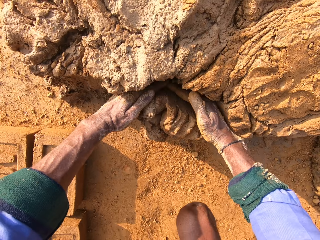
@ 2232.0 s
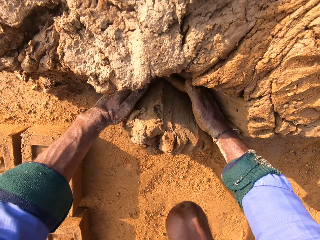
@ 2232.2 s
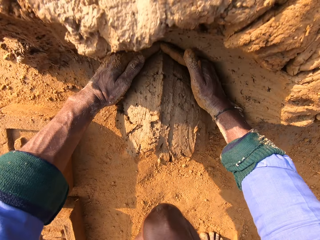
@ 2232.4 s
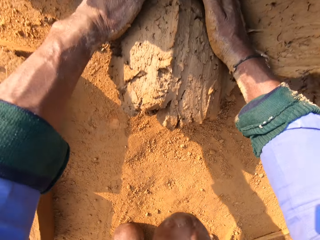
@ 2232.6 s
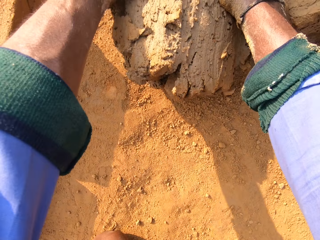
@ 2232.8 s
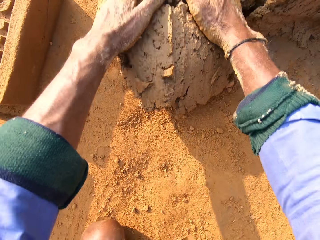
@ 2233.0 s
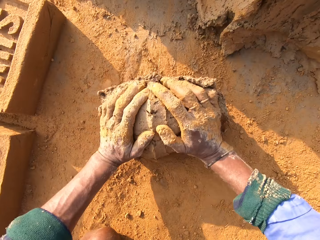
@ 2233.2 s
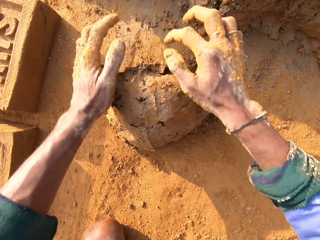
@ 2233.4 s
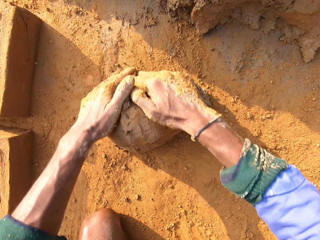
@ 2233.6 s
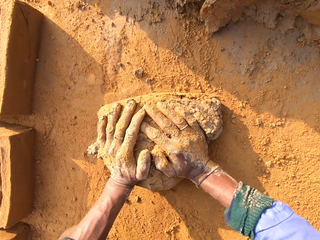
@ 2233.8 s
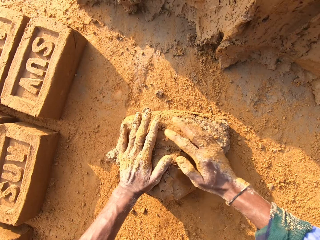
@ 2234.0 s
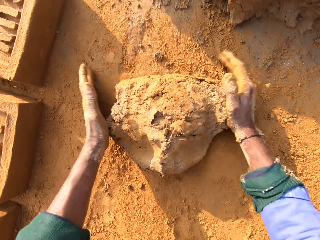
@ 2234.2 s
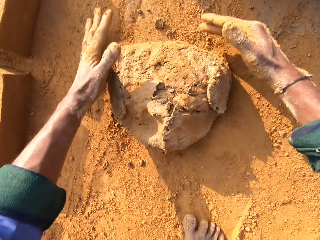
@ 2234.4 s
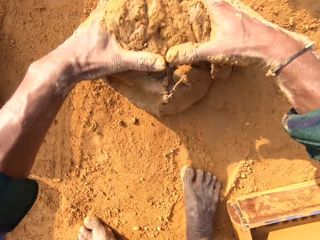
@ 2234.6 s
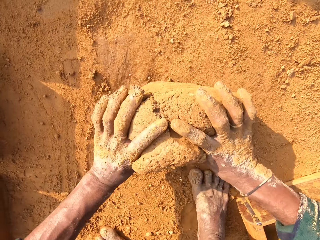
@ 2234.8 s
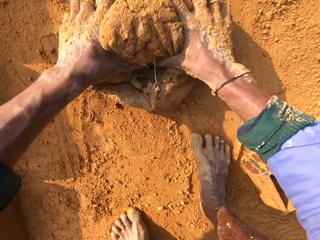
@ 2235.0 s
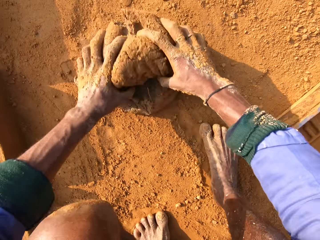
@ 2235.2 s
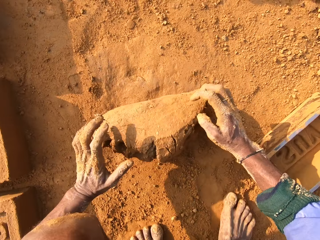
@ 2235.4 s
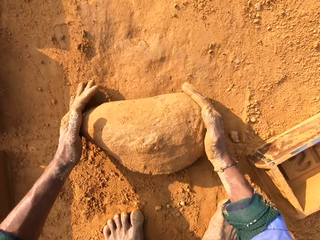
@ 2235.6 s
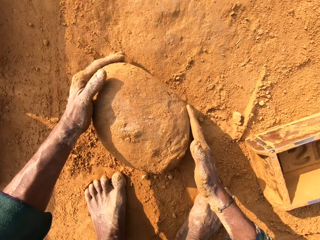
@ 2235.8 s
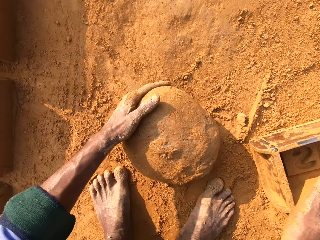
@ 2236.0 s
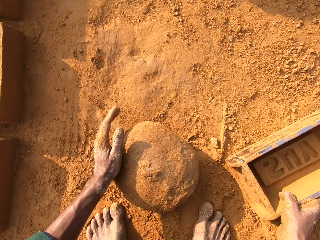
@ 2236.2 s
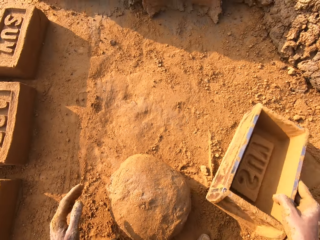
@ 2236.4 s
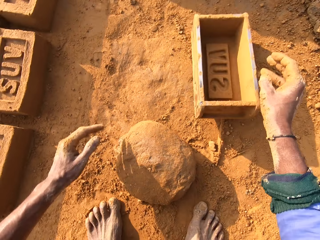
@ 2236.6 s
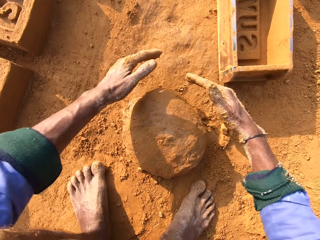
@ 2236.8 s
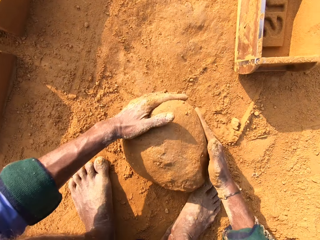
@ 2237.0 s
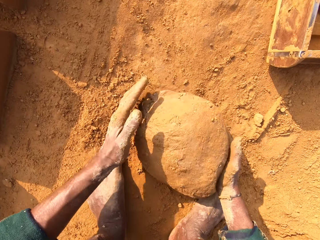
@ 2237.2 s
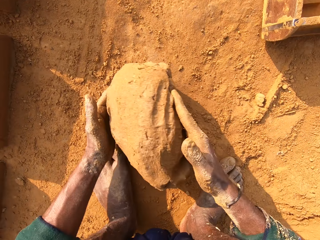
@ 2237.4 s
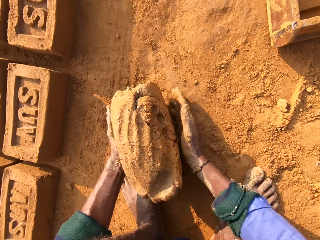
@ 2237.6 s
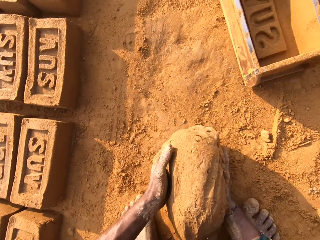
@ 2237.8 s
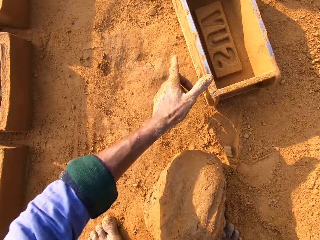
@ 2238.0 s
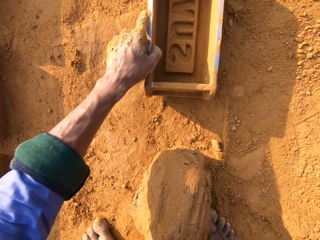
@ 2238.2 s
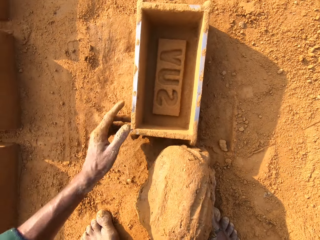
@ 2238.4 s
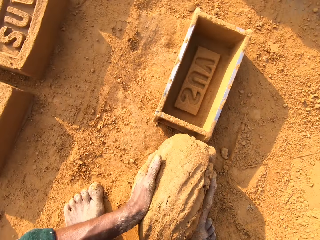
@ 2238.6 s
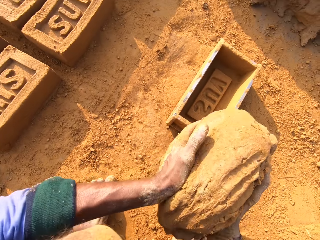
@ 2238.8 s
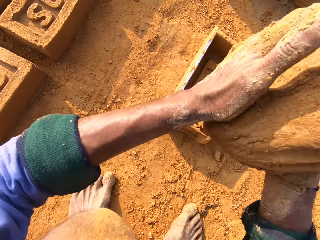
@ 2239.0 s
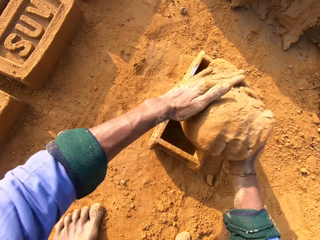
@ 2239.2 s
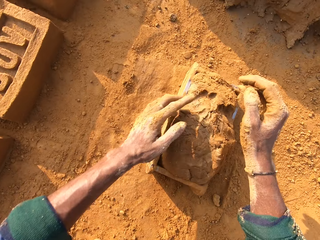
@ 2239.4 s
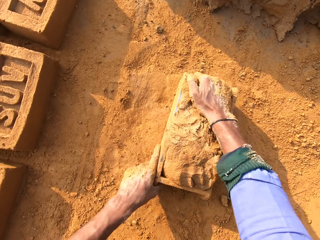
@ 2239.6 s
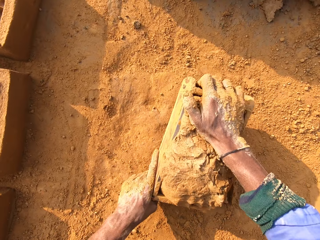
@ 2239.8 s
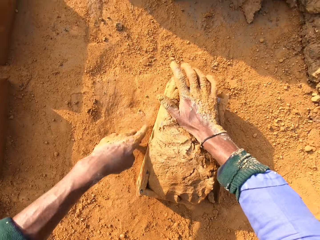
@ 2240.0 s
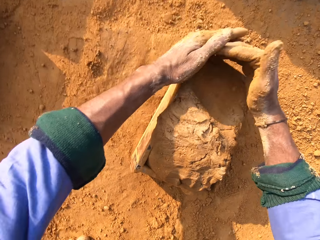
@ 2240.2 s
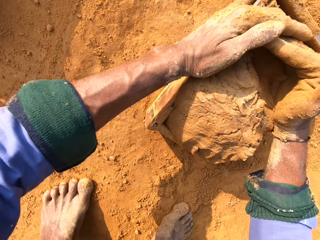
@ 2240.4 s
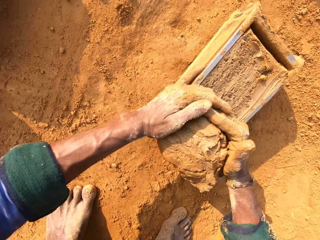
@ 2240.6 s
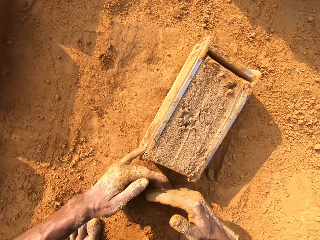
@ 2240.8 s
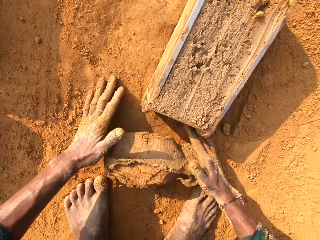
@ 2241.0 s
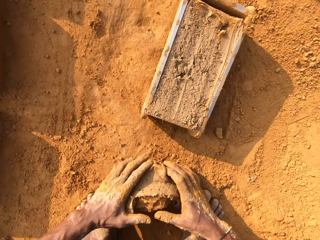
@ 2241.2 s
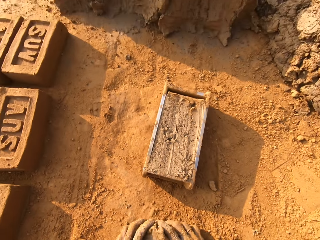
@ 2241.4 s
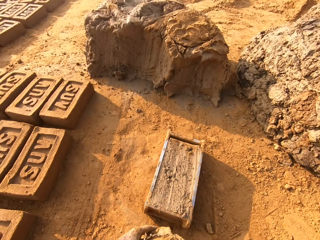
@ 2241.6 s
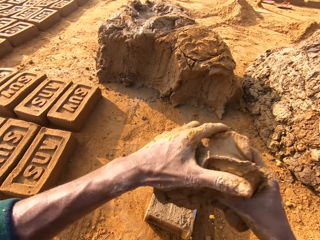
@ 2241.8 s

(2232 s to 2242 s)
The camera wearer cuts clay on the clay hill with hands. They scoop mud from the mud hill. They mold the clay. They roll the mud on the ground. They touch the brick mold. They move the brick mold. They put the brick mold on the ground. They mold the clay. They scoop the clay with both hands. They move the brick mold. They hold the clay with both hands. They raise the clay. They put the clay in the brick mold. They shape the clay. They remove excess clay from the brick mold. They scoop clay on the ground.

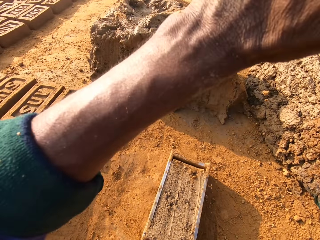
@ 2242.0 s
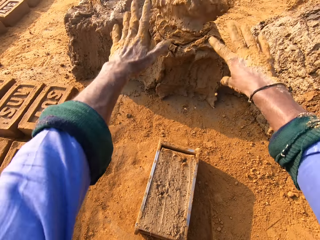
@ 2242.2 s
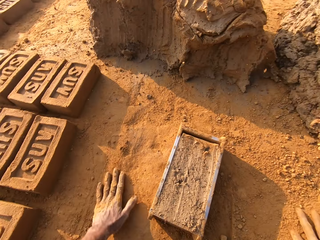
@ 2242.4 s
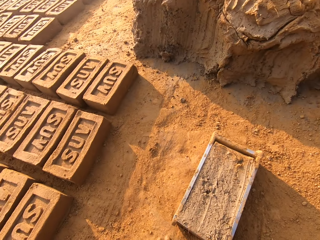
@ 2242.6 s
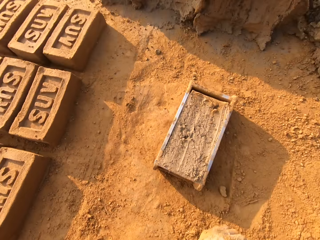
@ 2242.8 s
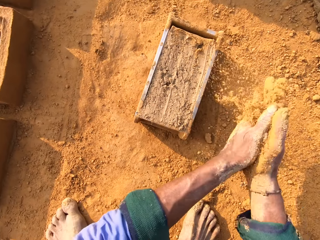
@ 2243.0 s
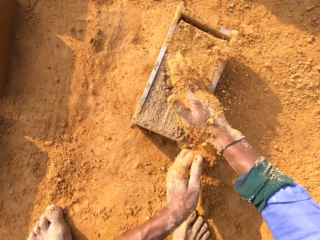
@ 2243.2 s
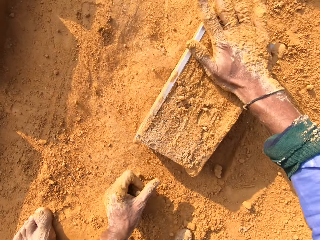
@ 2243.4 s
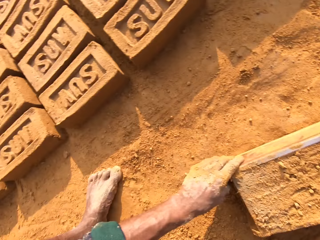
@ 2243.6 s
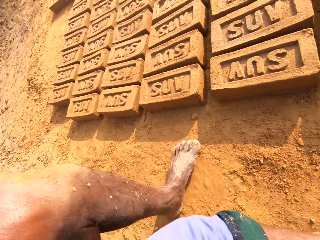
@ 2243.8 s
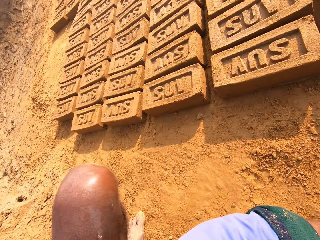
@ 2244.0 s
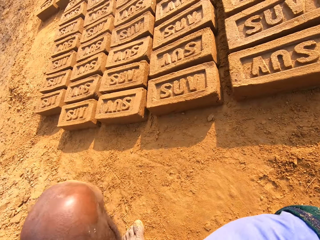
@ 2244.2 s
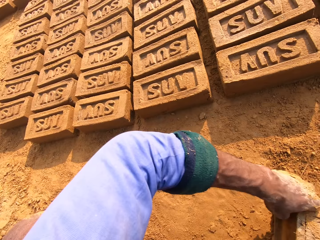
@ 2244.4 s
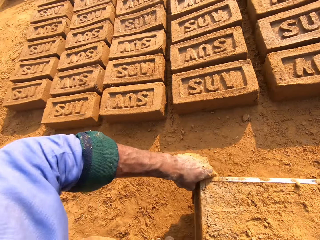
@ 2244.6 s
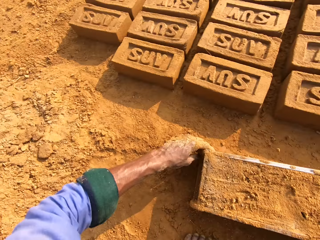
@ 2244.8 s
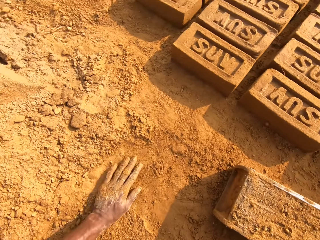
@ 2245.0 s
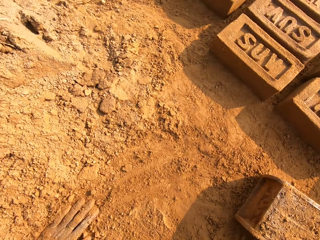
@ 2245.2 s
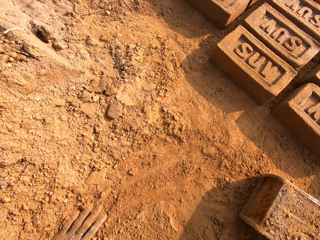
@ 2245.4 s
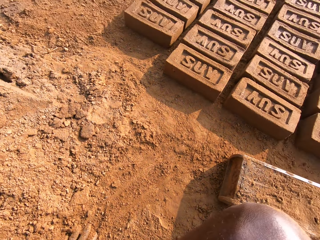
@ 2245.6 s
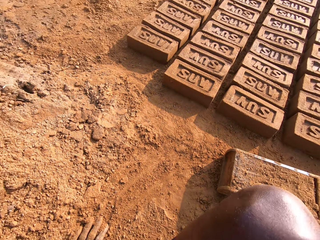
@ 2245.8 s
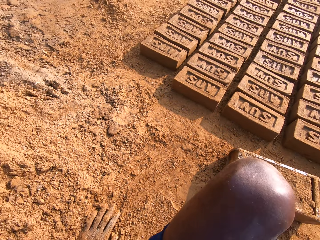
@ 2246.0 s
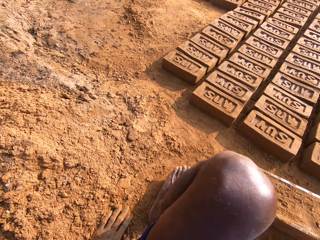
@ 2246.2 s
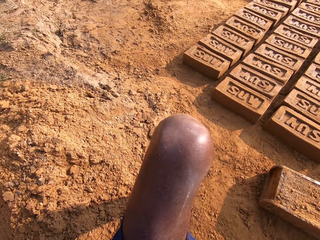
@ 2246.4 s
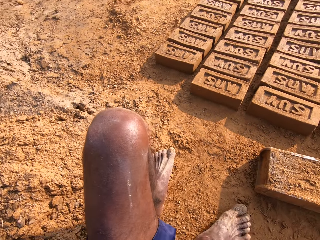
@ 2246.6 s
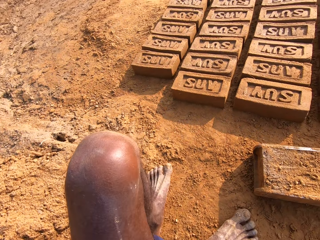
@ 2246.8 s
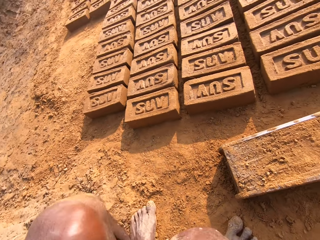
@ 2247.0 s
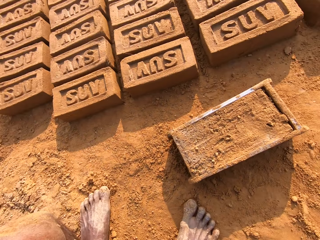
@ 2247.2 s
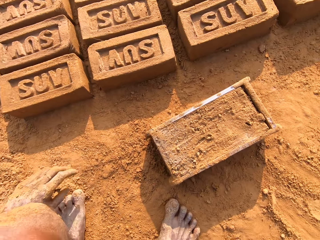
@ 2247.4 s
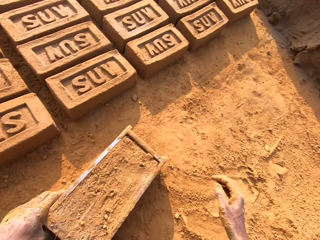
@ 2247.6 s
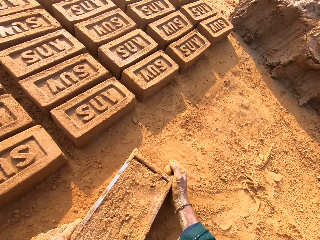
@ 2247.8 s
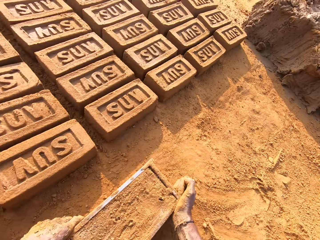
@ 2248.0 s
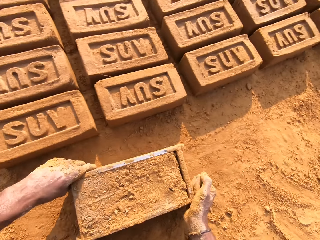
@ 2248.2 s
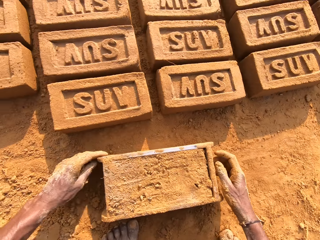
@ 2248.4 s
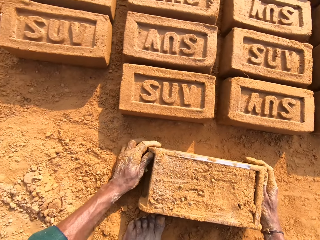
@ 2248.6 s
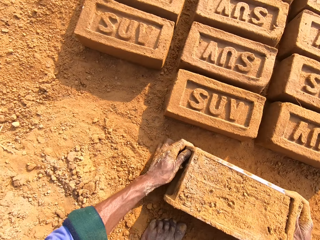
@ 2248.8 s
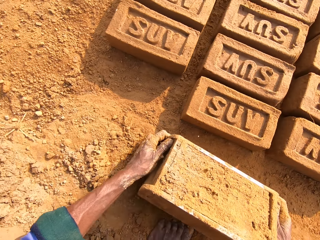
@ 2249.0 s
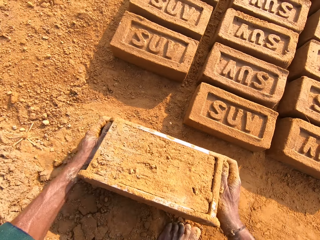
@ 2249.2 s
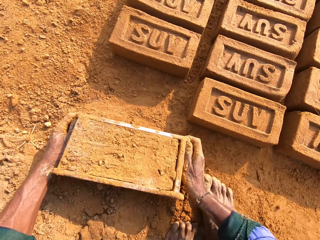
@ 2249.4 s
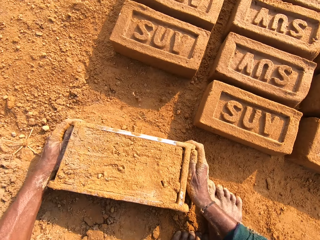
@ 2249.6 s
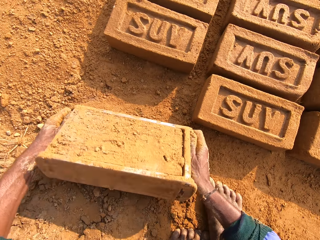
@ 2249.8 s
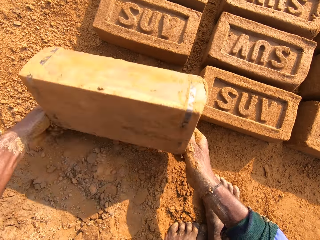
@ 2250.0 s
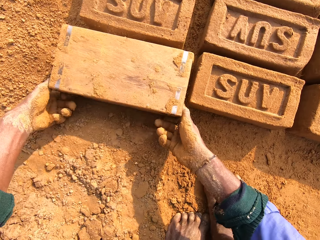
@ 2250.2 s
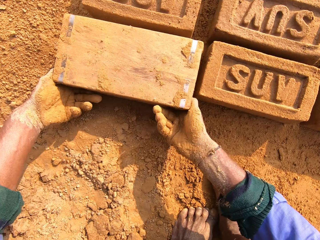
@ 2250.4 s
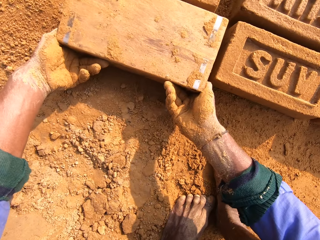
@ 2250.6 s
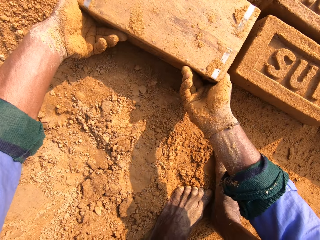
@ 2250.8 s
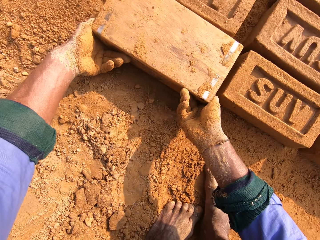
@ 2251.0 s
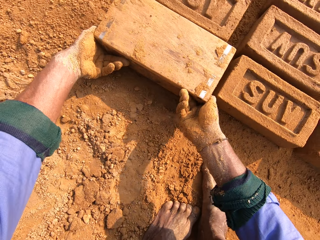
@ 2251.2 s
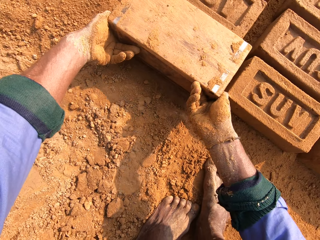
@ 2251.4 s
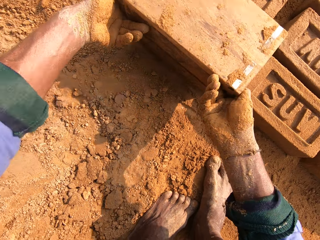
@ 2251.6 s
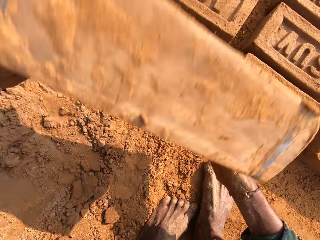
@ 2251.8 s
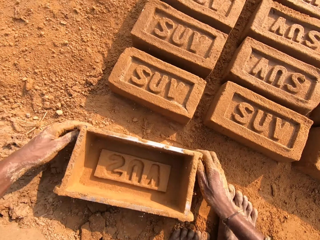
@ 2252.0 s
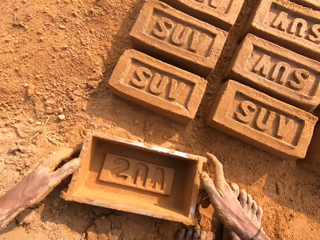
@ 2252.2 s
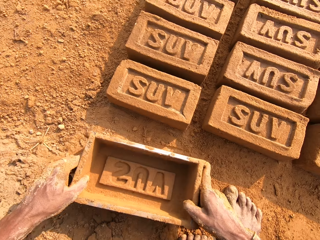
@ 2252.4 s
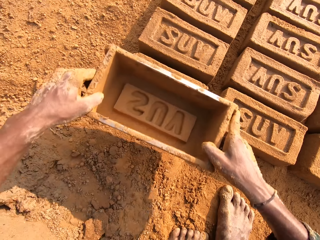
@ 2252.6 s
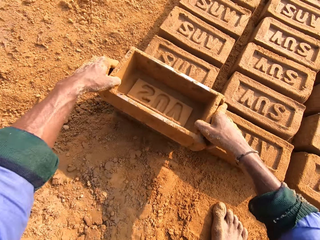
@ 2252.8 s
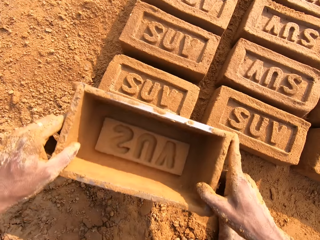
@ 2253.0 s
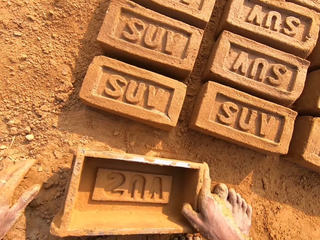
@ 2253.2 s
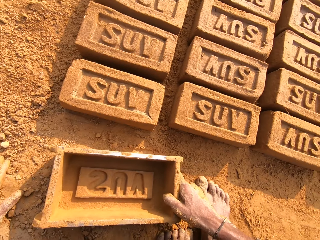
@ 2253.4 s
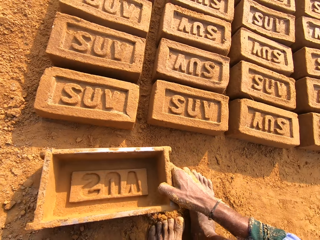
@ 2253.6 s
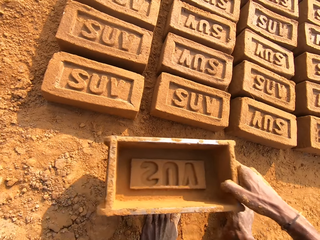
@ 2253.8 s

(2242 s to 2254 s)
The camera wearer raises the clay. They throw the clay on the clay hill. They look around. They scoop sand or soil on the ground. They rub hand with the soil. They spread the sand on the clay. They take the brick mold. They move near the bricks ground. They carry the brick mold. They put the brick mold on the ground. They lean the left hand on the ground. They rub hands on the soil. They move. They look around. They hold the brick mold with both hands. They take the brick mold. They move the brick mold. They hold the brick mold well. They put the brick mold on the ground. They turn the brick mold. They remove the brick from the brick mold. They turn the brick mold. They put the brick mold on the ground. They raise the brick mold. They hold the brick mold on the brick. They level the brick with the brick mold. They hold the brick mold on the ground. They put the brick mold on the ground.
